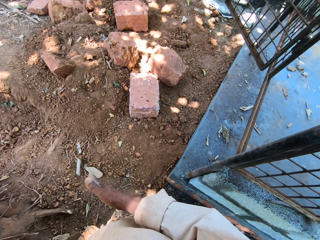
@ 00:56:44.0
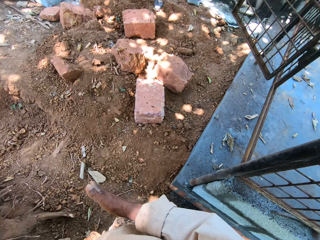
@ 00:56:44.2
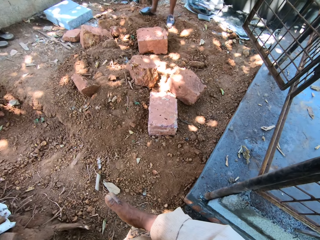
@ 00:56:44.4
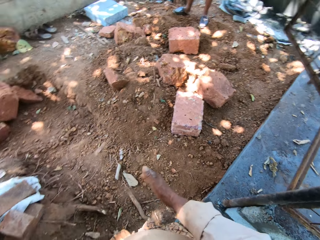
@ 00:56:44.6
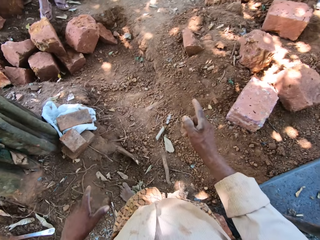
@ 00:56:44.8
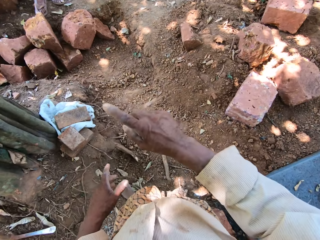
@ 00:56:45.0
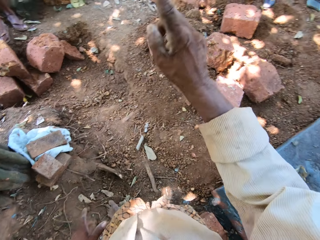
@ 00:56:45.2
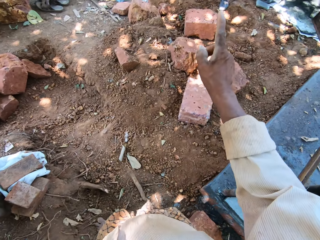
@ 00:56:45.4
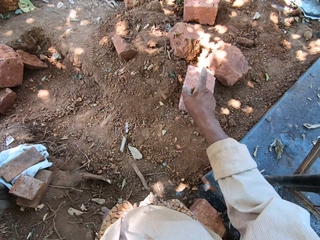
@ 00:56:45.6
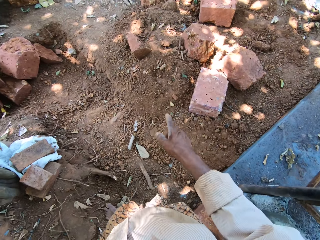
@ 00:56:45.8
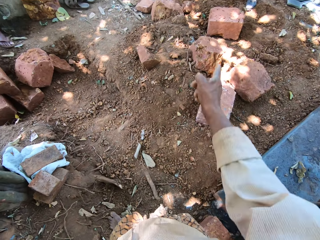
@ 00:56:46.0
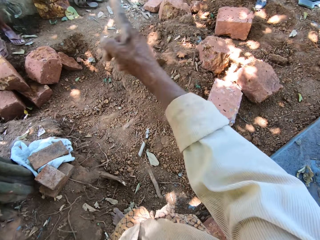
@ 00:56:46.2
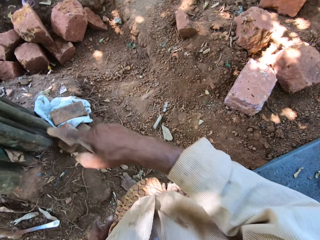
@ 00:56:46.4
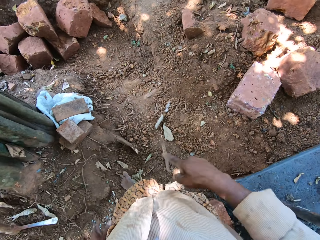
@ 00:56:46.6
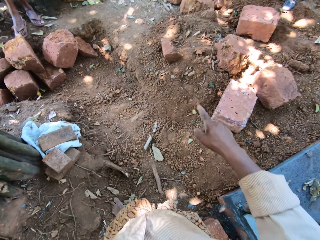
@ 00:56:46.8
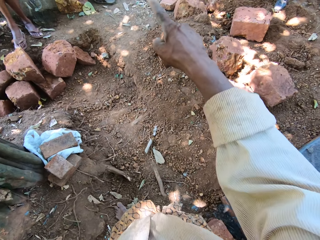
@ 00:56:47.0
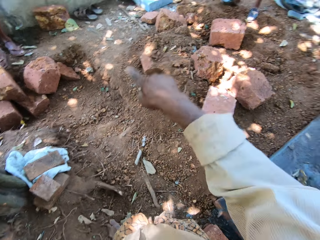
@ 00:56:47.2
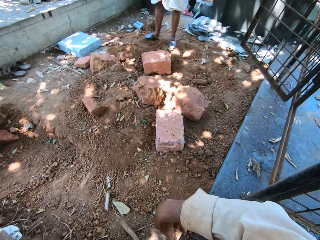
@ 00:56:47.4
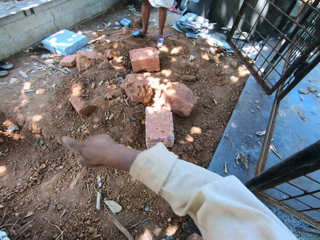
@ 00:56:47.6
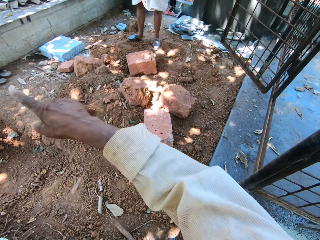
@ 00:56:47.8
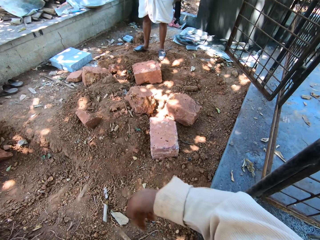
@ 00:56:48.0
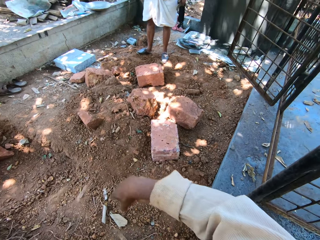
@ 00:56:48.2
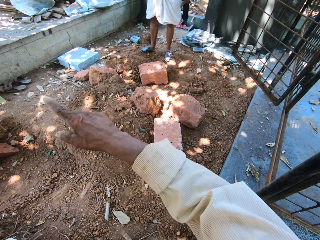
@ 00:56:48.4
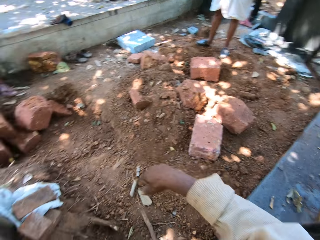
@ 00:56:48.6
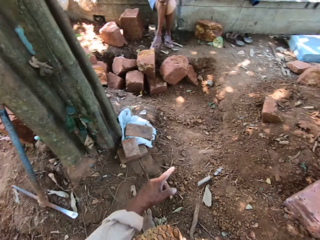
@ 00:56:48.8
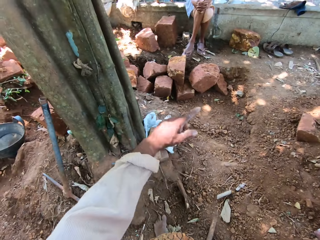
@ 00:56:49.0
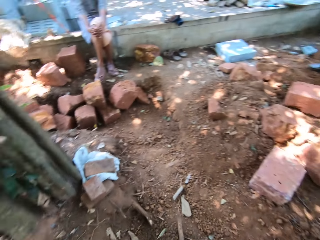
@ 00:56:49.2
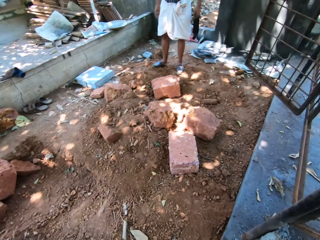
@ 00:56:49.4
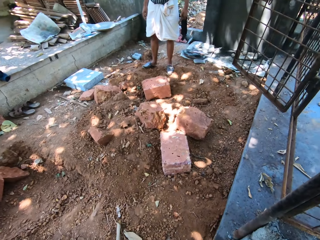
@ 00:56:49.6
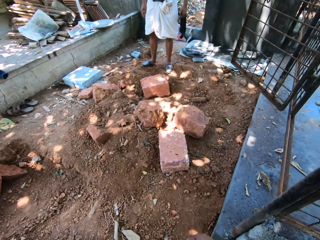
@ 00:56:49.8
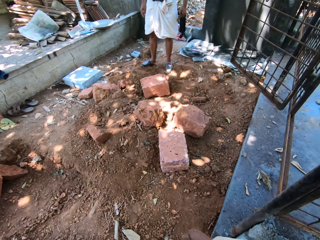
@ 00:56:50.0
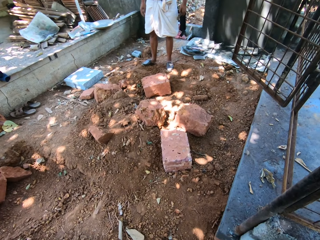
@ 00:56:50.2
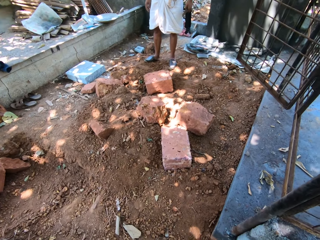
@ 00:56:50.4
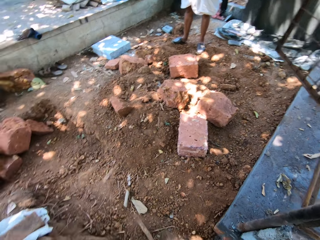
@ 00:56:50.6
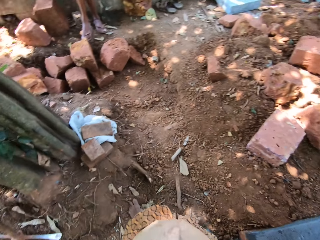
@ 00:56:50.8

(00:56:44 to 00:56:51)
The camera wearer talks to a man.

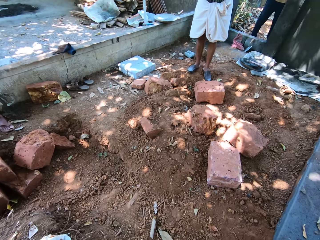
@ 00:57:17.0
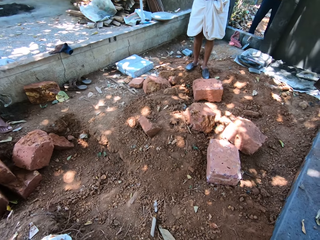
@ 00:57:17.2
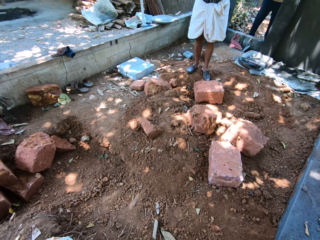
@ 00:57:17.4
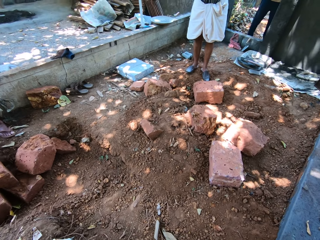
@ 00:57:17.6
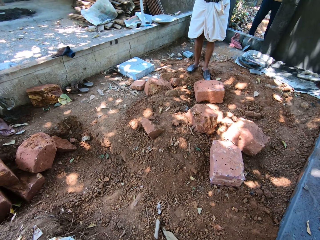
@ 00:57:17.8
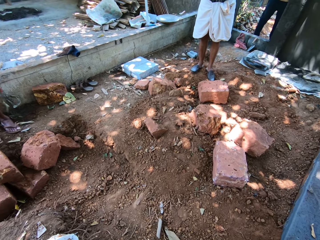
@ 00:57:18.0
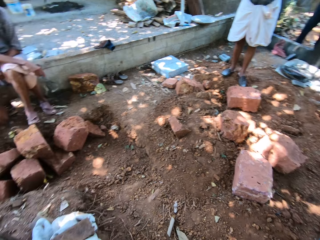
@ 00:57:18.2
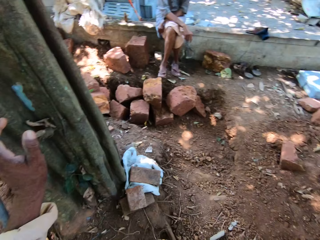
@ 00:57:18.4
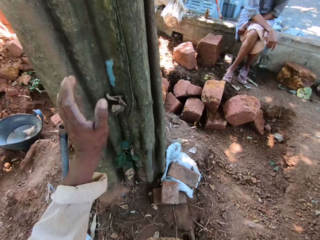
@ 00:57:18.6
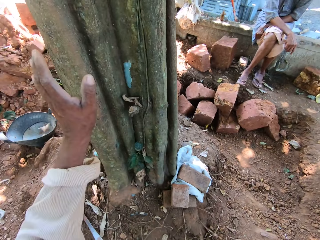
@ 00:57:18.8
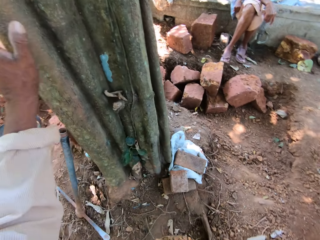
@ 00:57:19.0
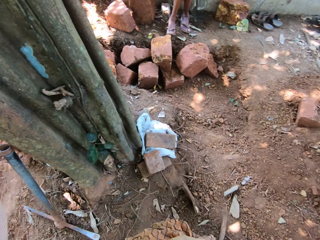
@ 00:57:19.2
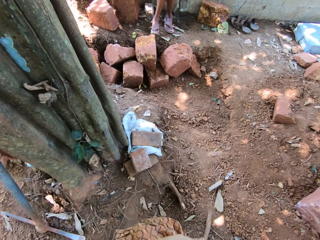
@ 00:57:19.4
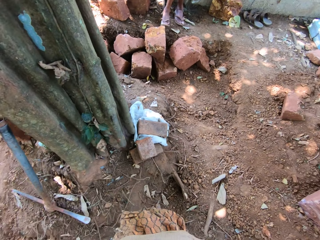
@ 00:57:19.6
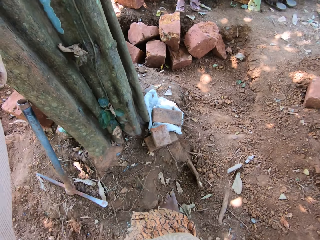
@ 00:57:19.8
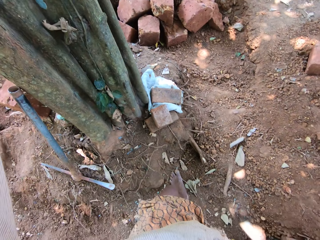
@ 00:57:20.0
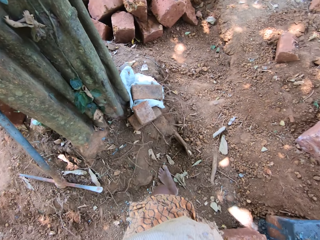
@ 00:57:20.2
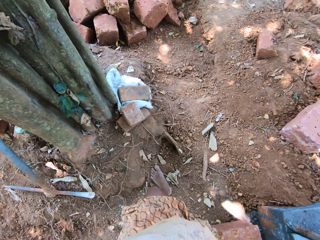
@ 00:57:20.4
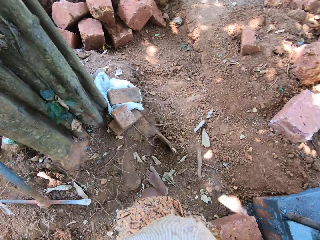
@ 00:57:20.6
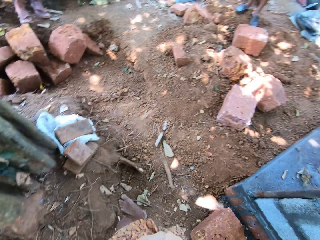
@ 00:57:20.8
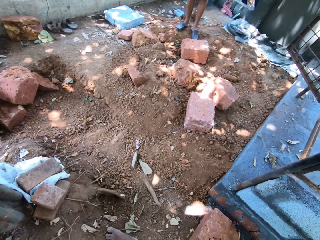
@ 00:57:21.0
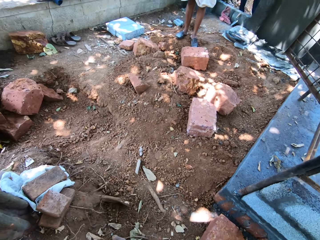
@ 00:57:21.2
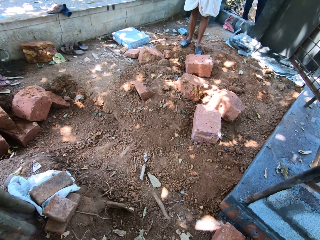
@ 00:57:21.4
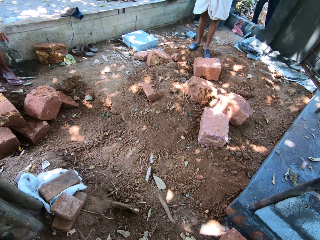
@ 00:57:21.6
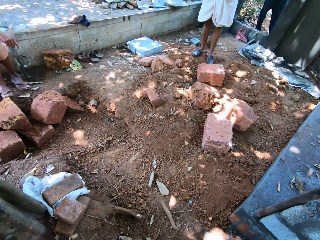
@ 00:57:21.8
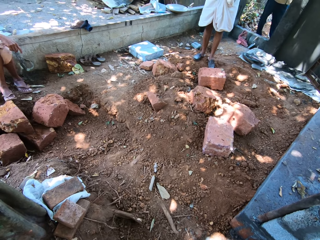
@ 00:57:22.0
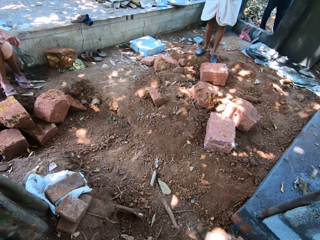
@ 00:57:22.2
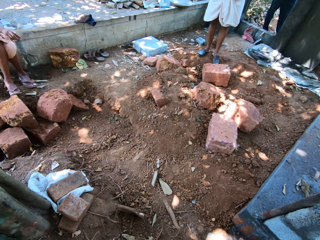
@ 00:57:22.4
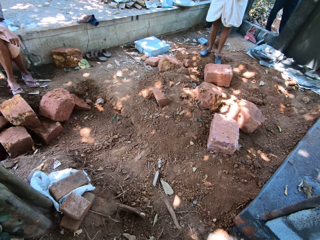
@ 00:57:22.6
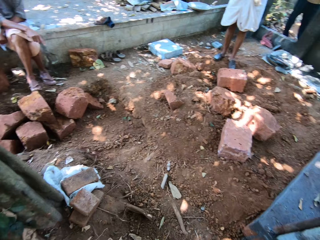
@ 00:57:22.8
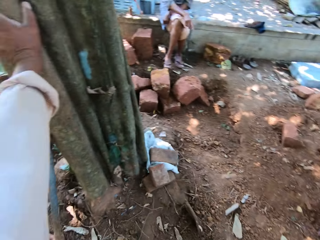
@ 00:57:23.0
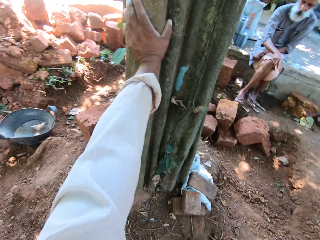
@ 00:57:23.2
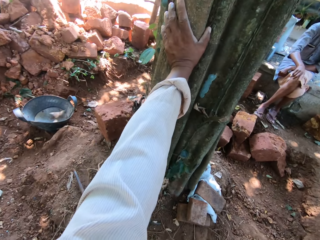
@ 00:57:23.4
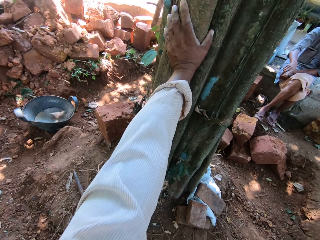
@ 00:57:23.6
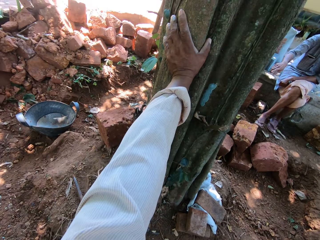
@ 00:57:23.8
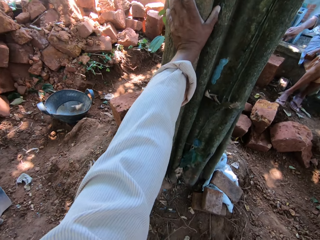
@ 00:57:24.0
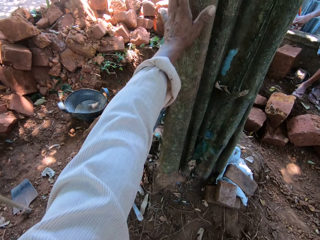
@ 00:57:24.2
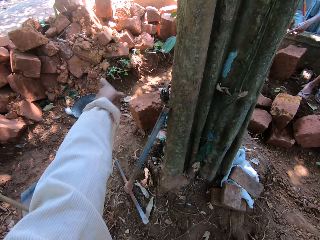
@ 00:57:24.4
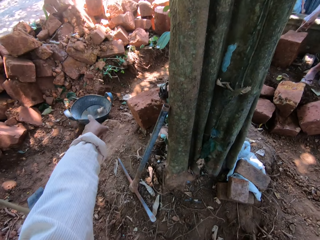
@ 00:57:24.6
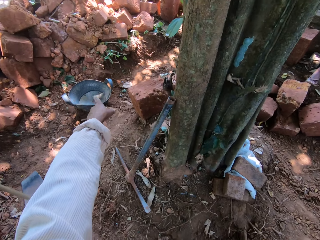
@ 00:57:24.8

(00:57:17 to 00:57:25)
The camera wearer places his left hand on a tree.

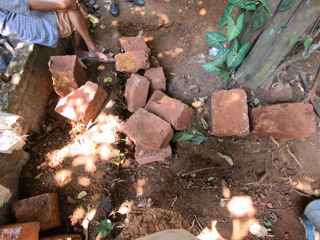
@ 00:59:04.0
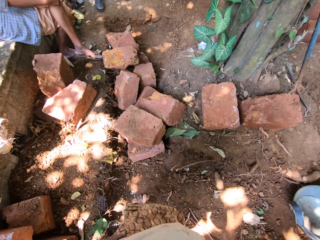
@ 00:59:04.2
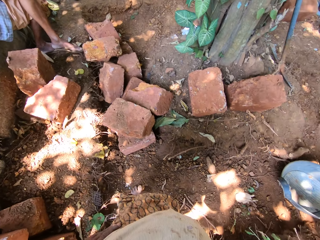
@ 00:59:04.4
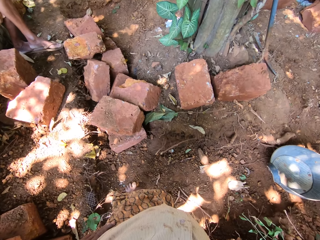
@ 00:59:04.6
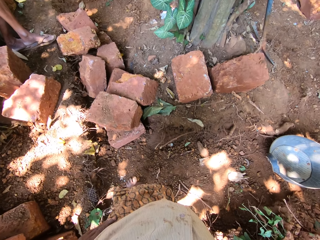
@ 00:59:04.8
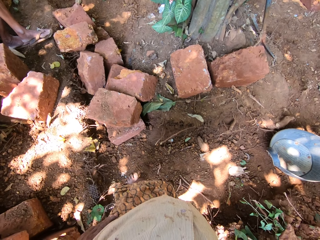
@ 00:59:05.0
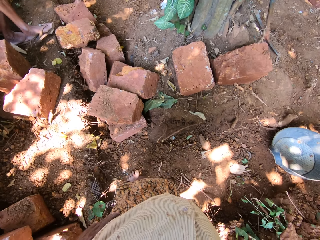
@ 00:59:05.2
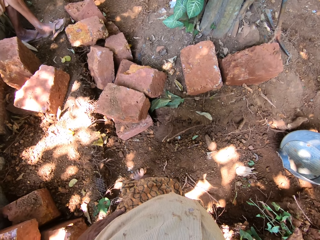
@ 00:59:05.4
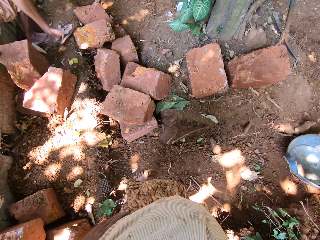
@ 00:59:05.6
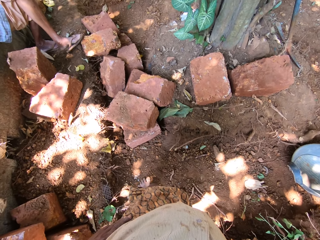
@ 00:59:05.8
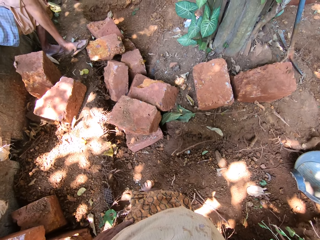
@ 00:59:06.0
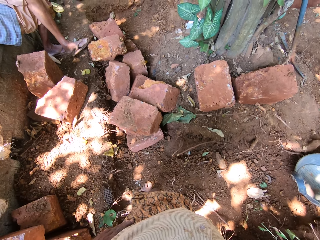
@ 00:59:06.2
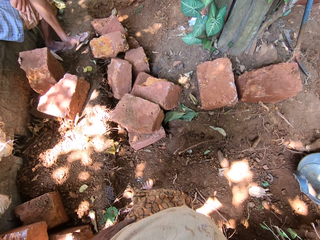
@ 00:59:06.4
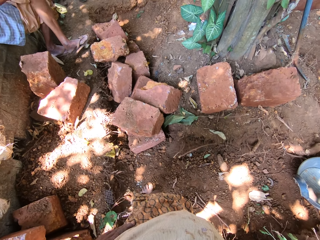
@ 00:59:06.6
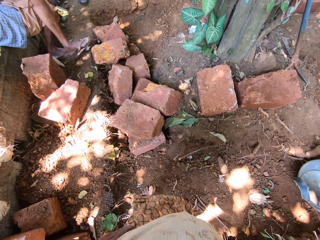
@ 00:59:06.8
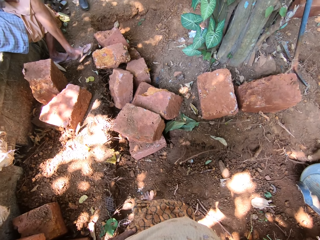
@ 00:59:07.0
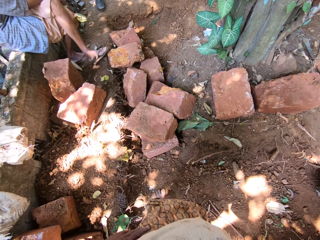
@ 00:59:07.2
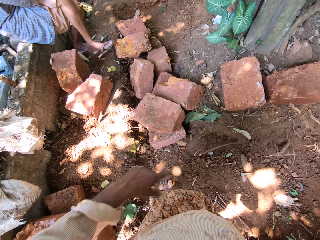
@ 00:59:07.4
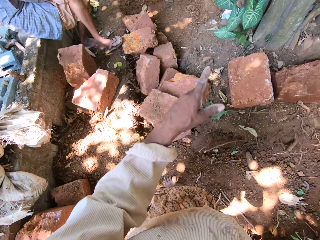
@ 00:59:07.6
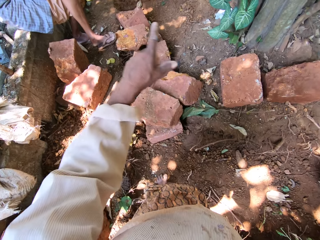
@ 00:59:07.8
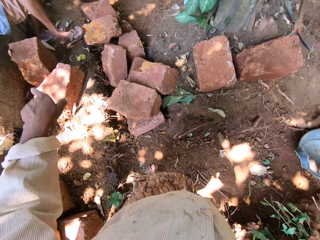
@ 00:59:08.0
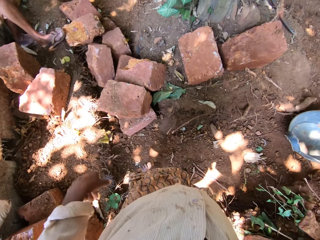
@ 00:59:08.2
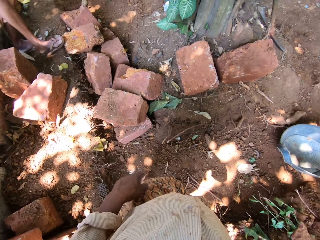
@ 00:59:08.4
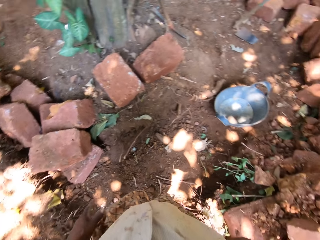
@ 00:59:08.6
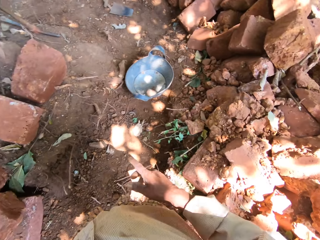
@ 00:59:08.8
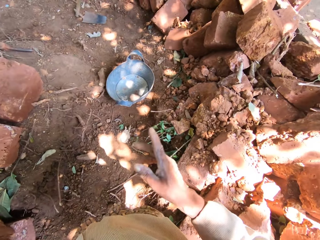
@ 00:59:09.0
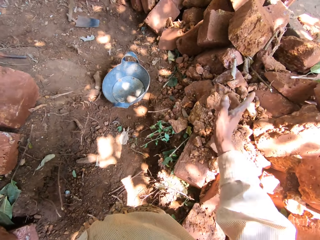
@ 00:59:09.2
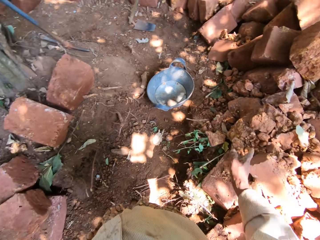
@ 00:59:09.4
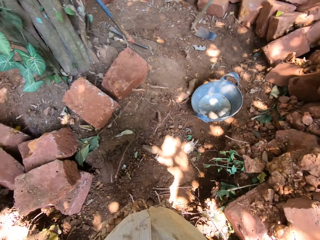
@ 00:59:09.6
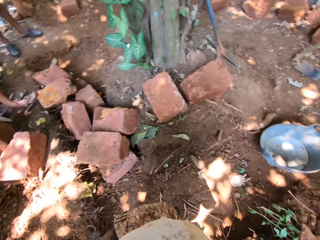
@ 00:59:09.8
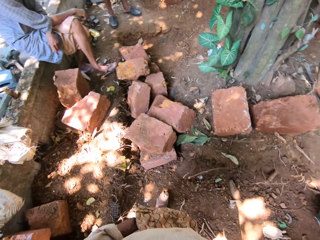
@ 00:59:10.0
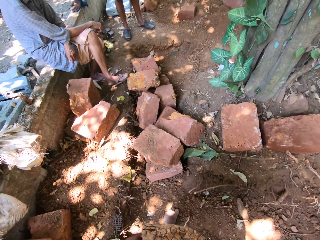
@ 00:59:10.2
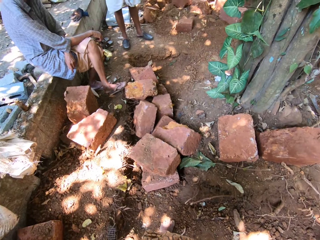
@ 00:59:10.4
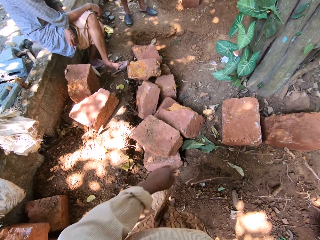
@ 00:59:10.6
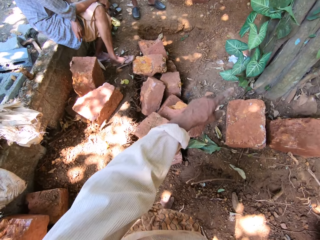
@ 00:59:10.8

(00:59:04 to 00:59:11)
A man puts his left leg on a rock on the ground.
